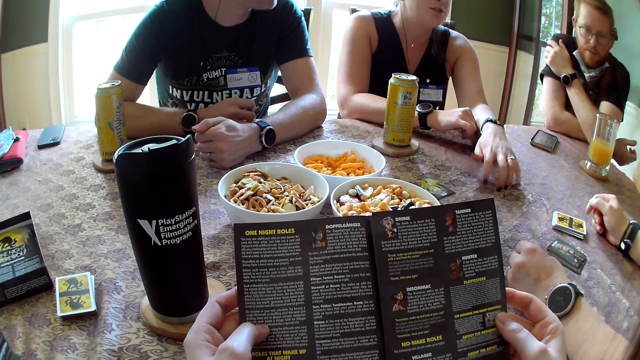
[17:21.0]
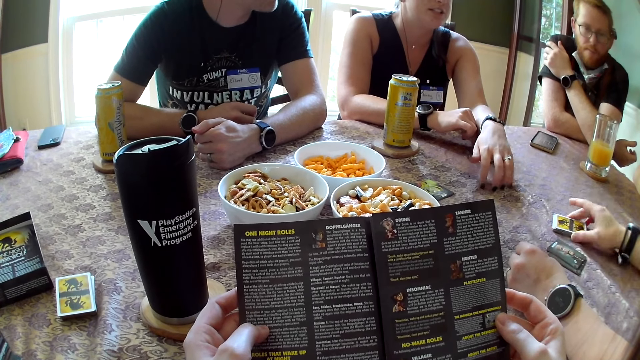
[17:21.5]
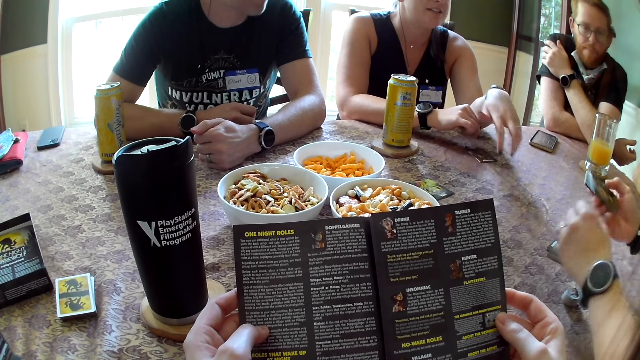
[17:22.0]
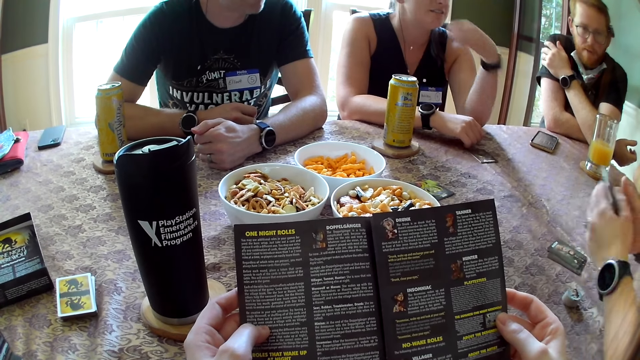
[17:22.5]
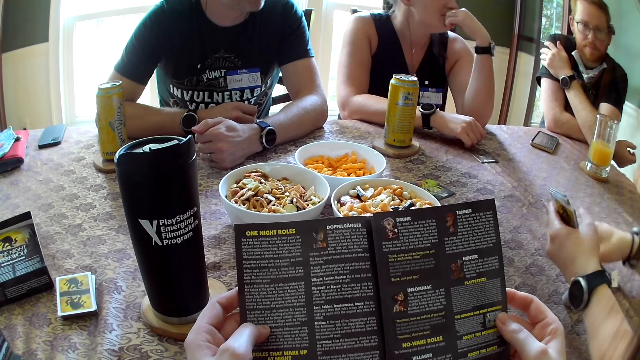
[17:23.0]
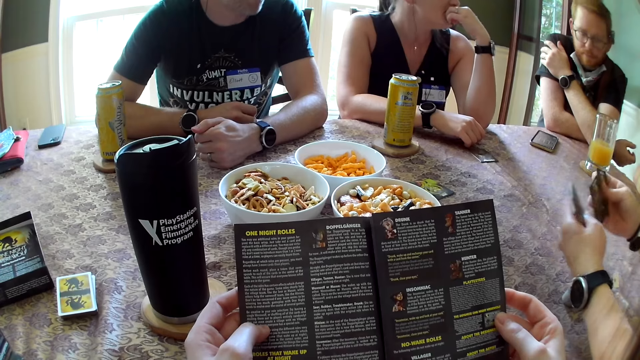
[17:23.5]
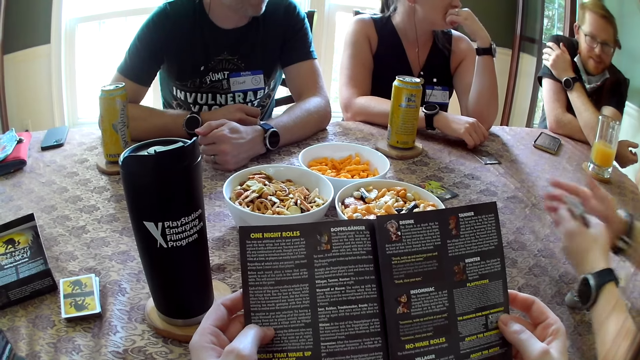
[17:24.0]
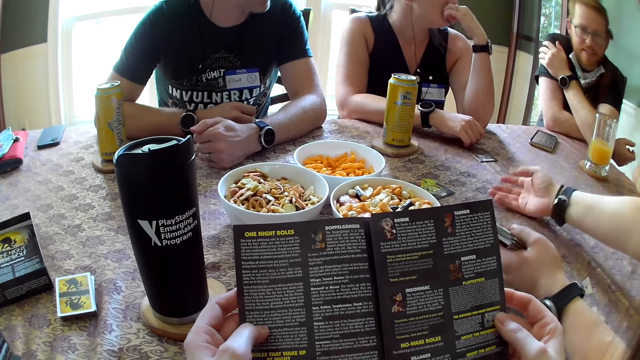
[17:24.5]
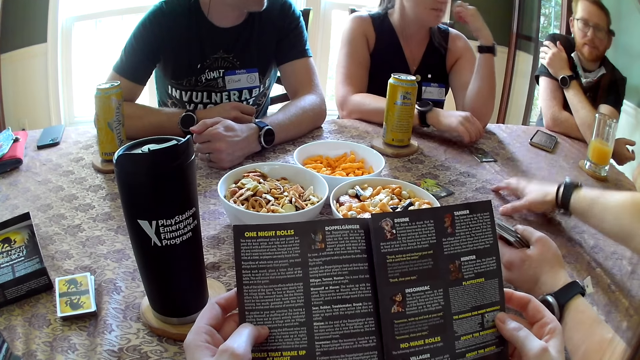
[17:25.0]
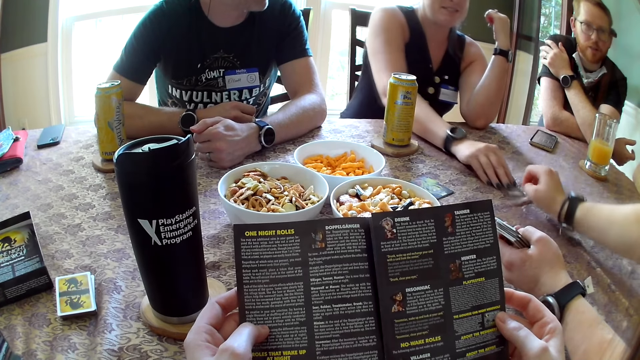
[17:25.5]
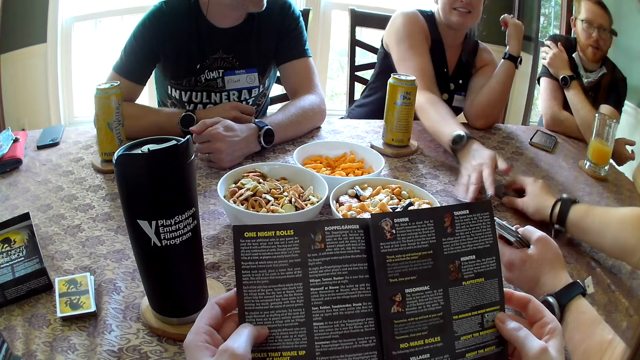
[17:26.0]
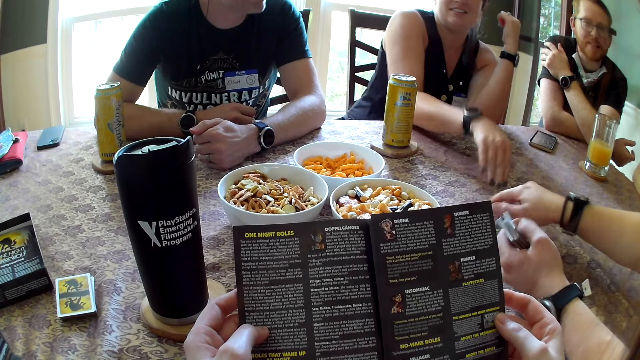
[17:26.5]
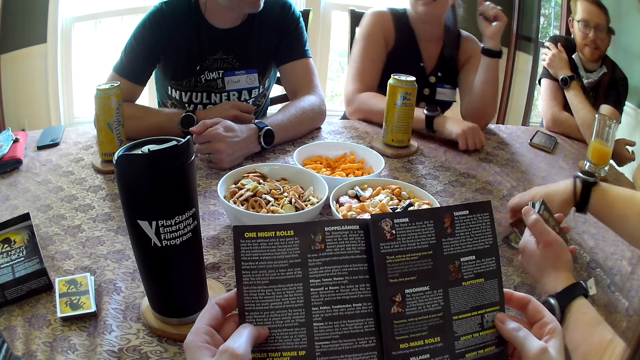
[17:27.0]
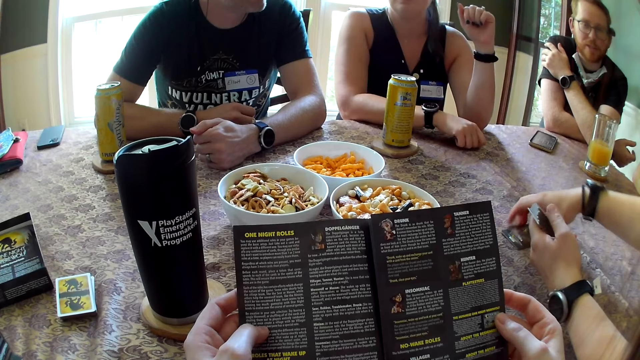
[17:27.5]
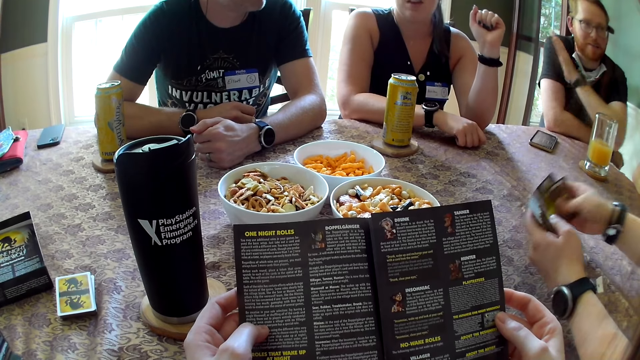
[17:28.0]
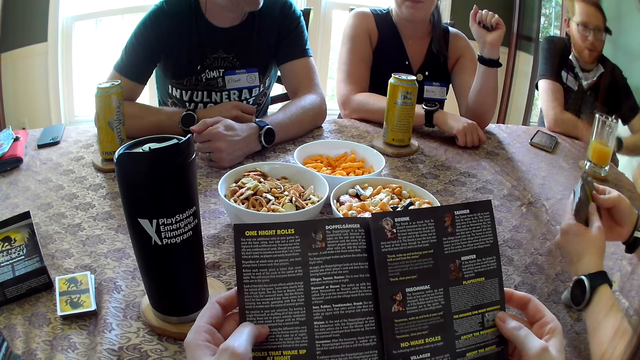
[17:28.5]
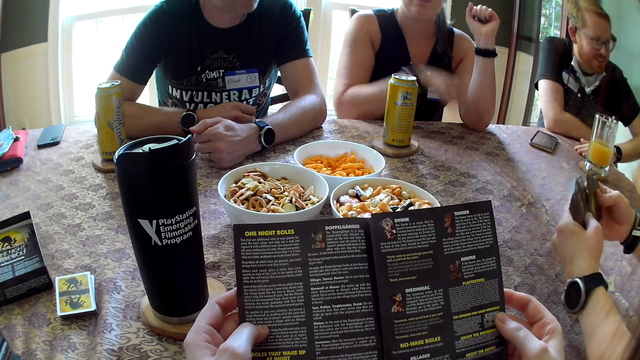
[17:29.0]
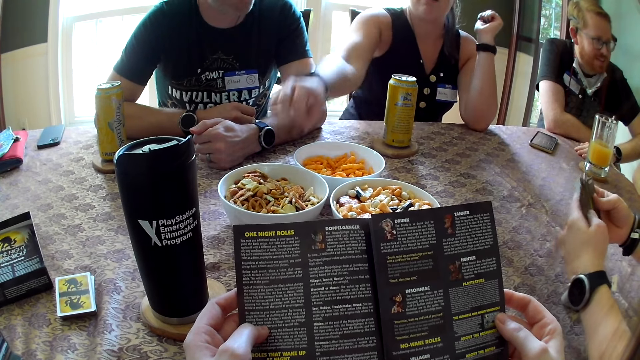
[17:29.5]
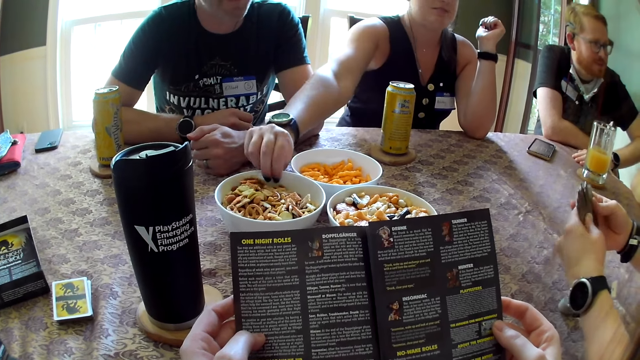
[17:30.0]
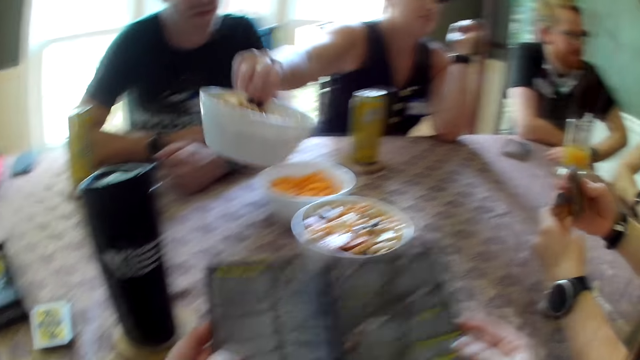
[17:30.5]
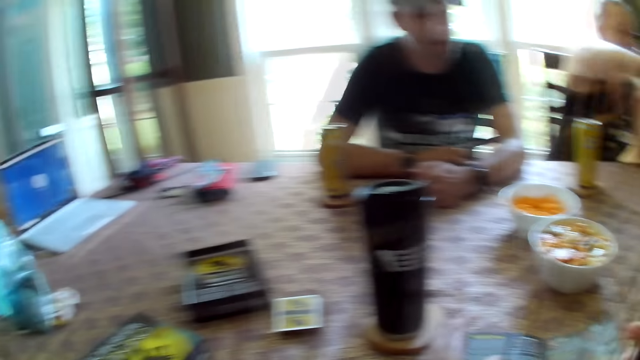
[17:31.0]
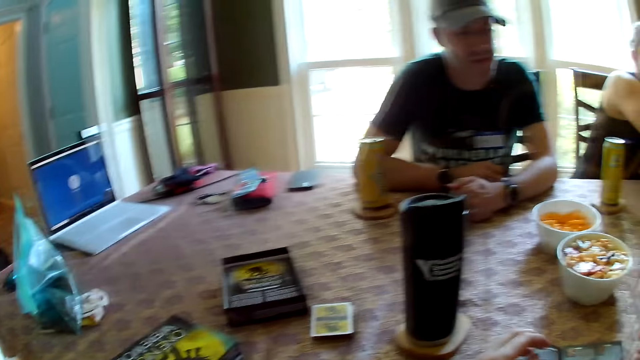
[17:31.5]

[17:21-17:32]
A woman picks the cards from the table with her right hand and passes the cards in her right hand to her left hand. Another woman touches the mouth. The first woman points at the cards. The other woman passes the cards on the table with her right hand to the first woman. The first woman picks the cards from the table with her right hand. A man interacts with the group and touches the table. The other woman takes the plate from the table with her right hand.

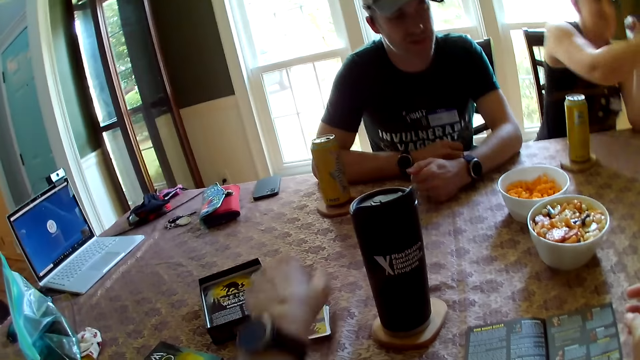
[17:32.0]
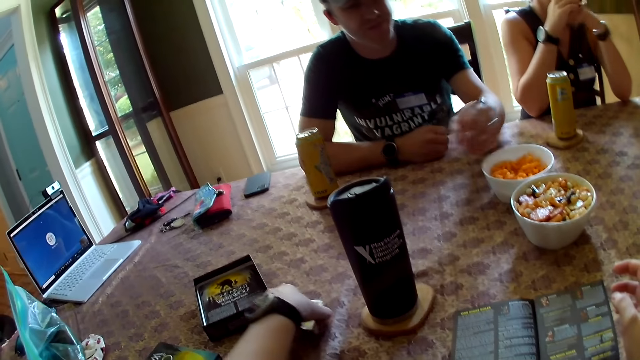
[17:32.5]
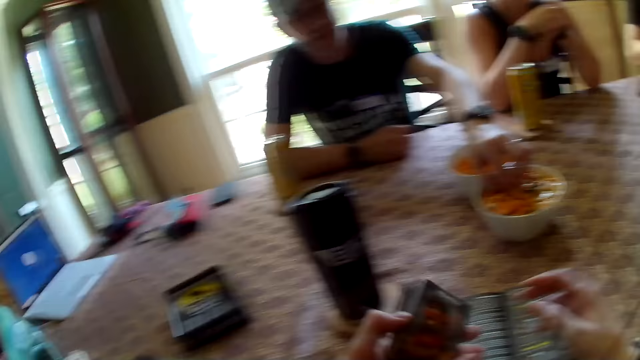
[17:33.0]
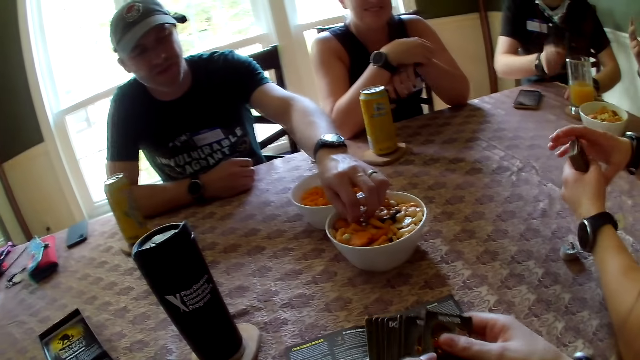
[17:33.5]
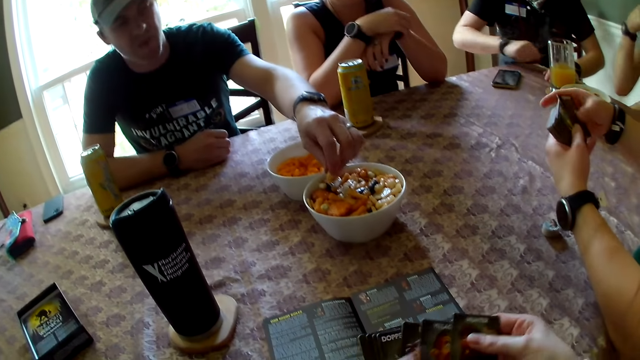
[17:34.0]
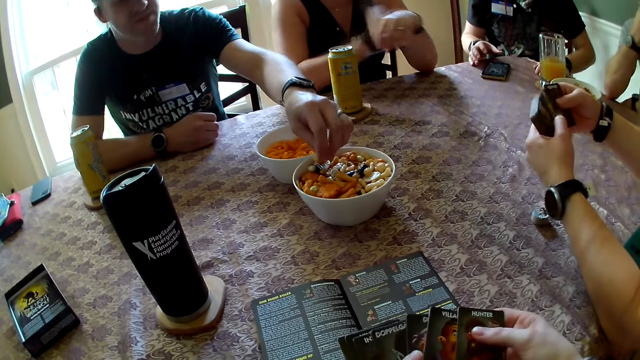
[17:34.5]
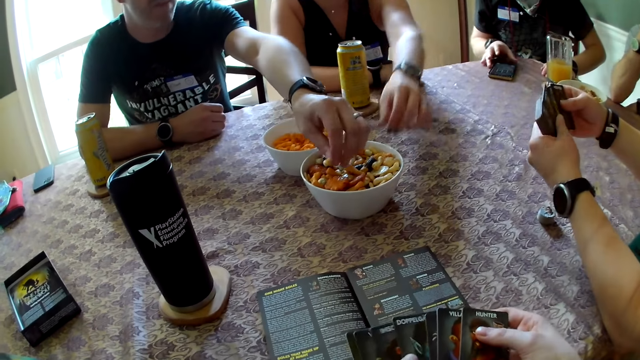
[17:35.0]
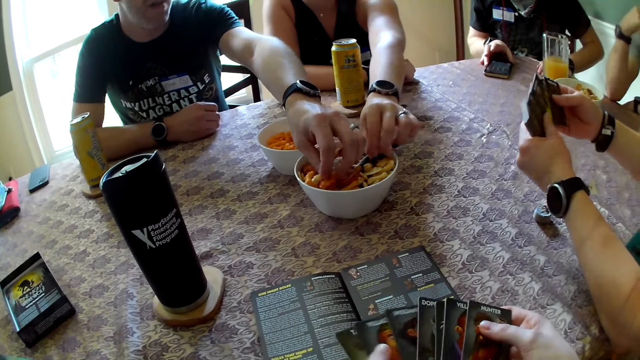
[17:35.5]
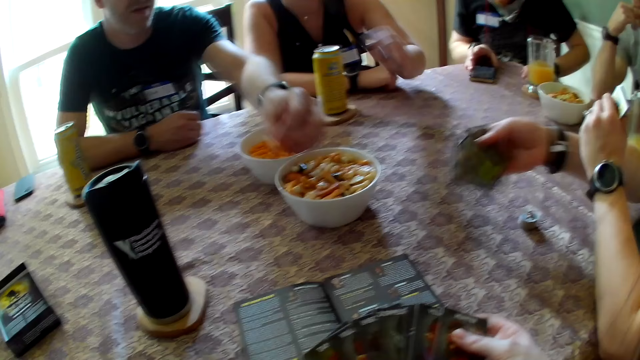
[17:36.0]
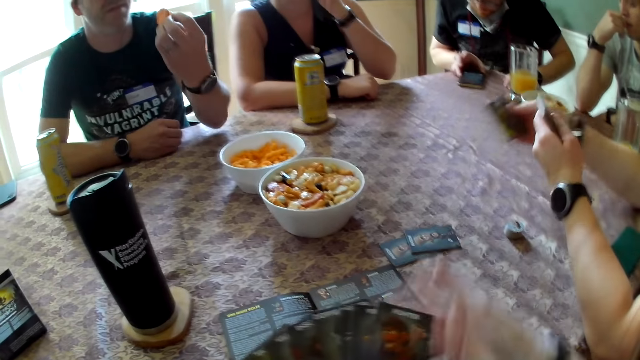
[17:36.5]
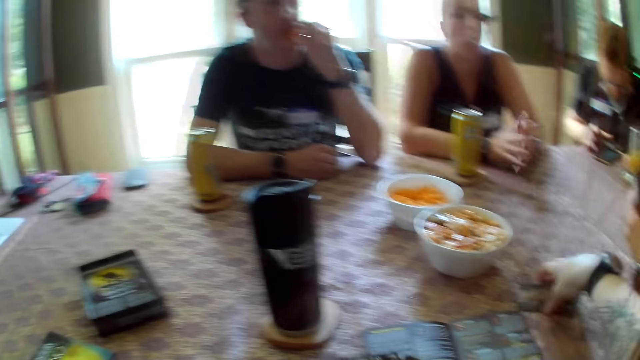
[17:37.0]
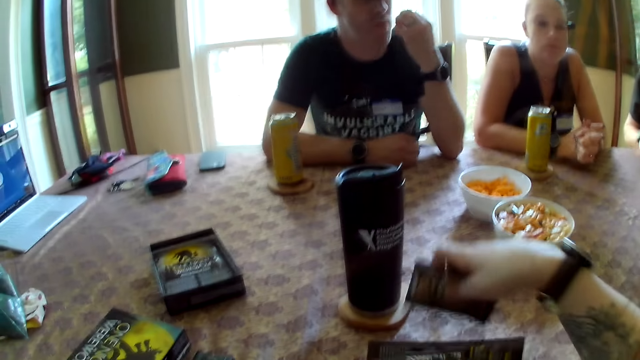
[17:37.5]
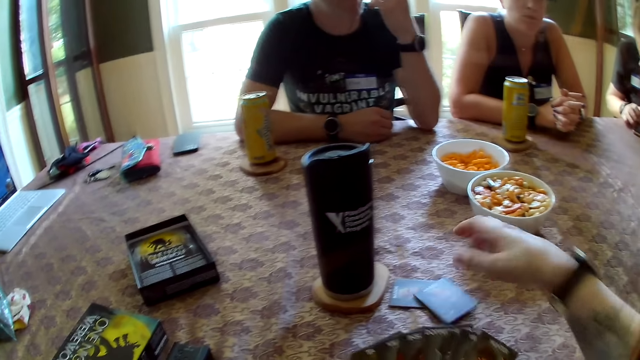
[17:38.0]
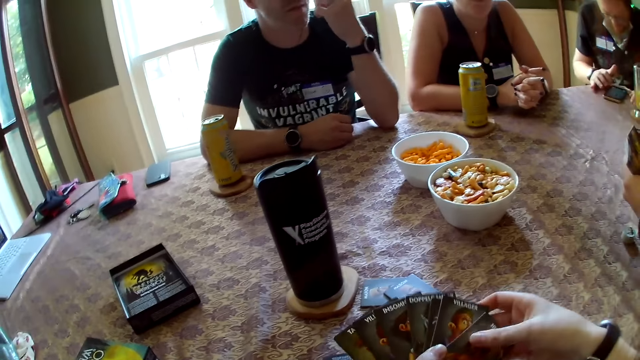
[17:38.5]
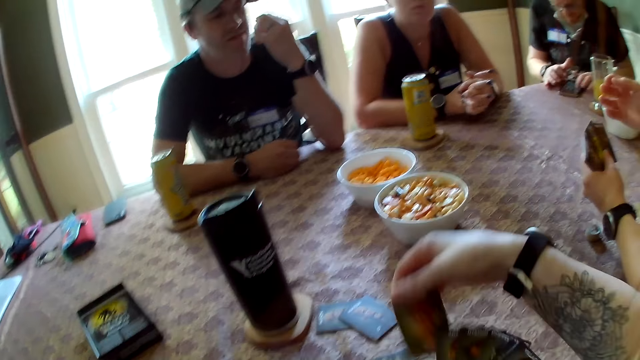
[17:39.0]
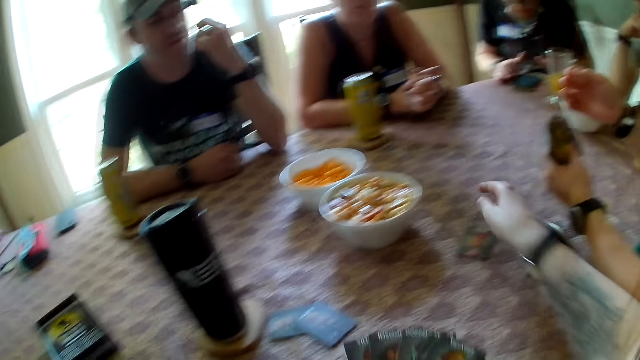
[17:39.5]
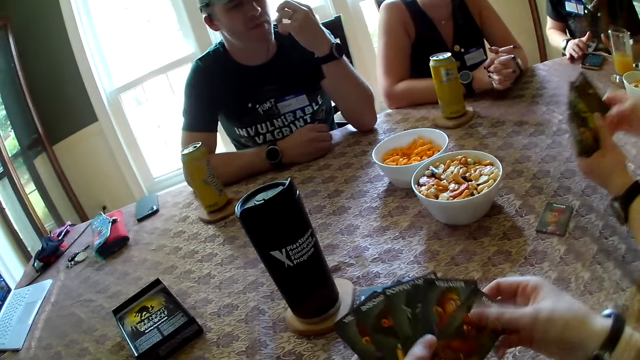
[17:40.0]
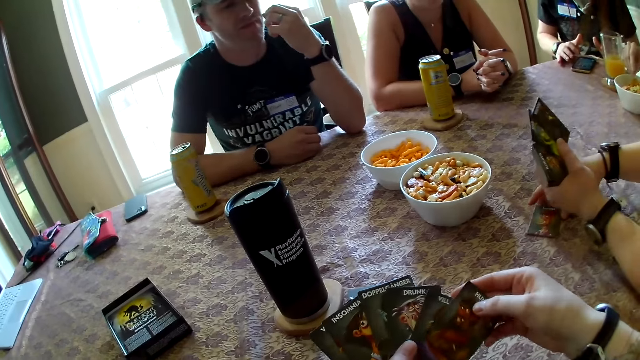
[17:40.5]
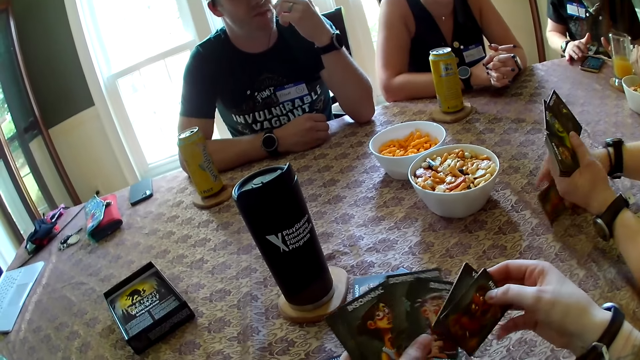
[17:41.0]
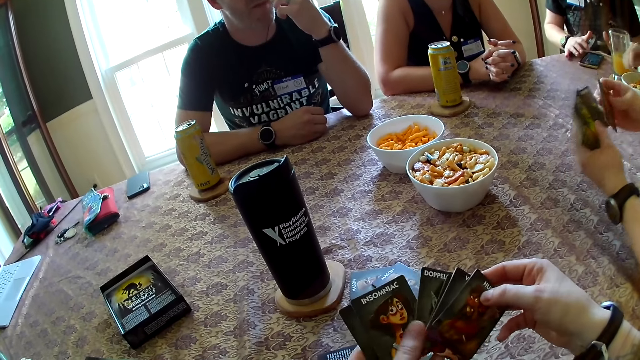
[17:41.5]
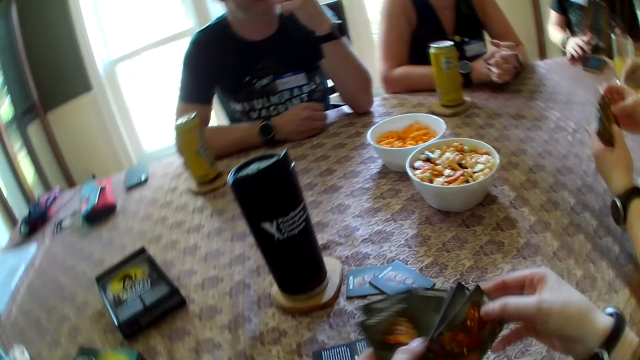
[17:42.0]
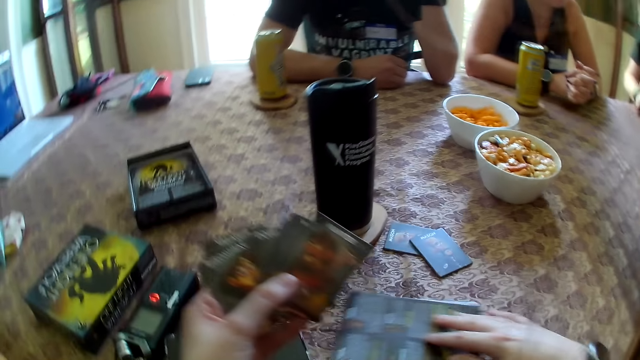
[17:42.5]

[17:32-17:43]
The camera wearer picks the cards from the table with her left hand. A man picks biscuits from the plate on the table with his left hand. The camera wearer spreads the cards with her two hands. The man reaches for the snacks. Another man operates the phone on the table with his right hand. A woman spreads the cards in the hands. Another woman takes biscuits from the plate on the table with her left hand. The other woman reaches for the snacks. The first woman drops the cards in her right hand on the table. The other woman eats the biscuit in her left hand. The camera wearer picks the cards from the table with her right hand. A third woman eats the biscuit in her left hand. The camera wearer drops the cards on the table with her right hand. She takes a card from her left hand with her right hand and drops the card on the table with her right hand. The first woman picks the card from the table with her right hand.
